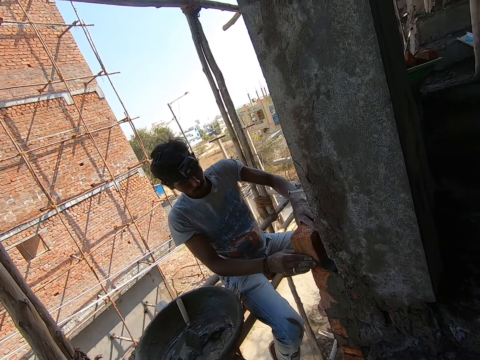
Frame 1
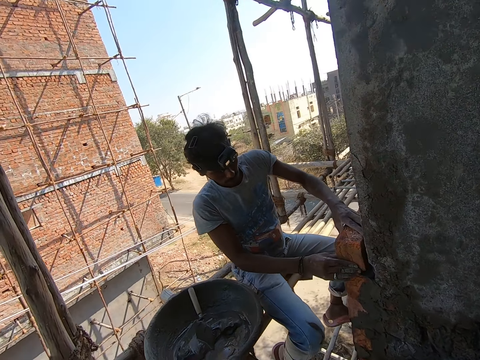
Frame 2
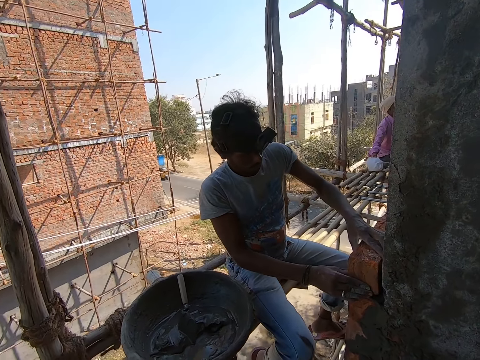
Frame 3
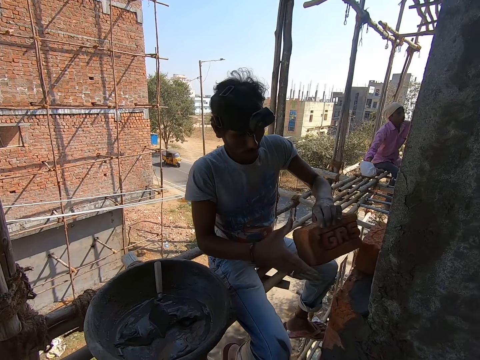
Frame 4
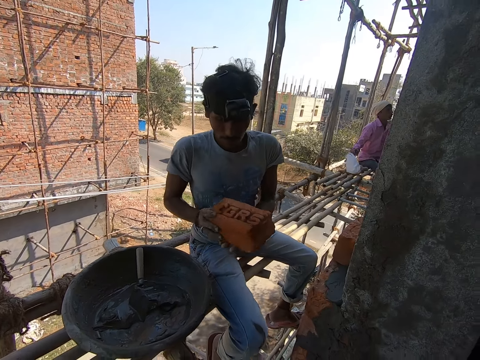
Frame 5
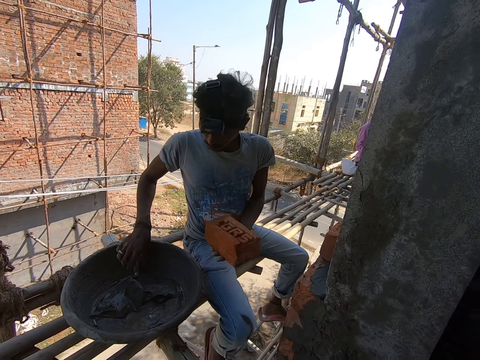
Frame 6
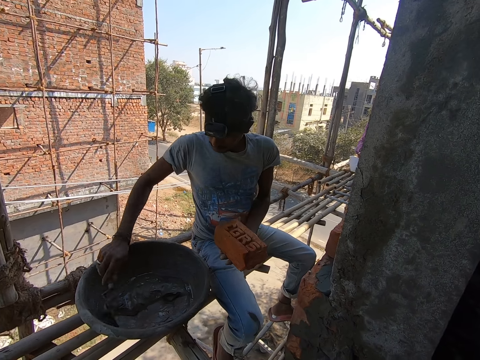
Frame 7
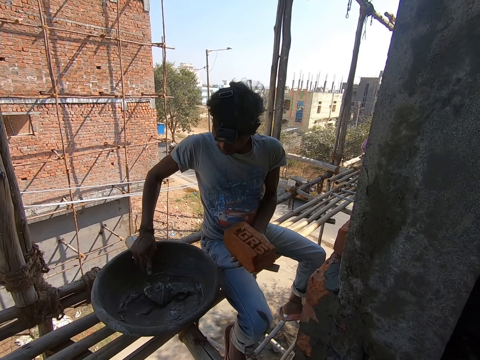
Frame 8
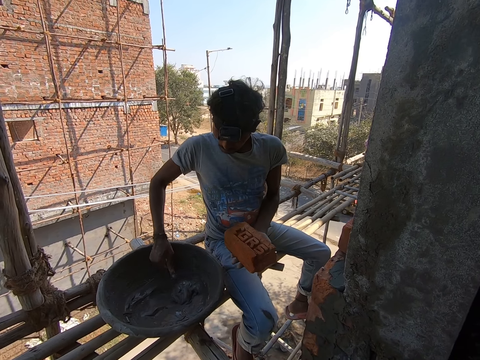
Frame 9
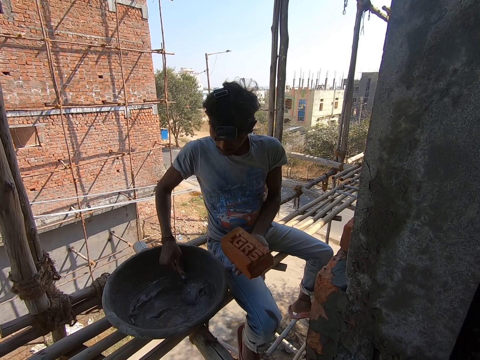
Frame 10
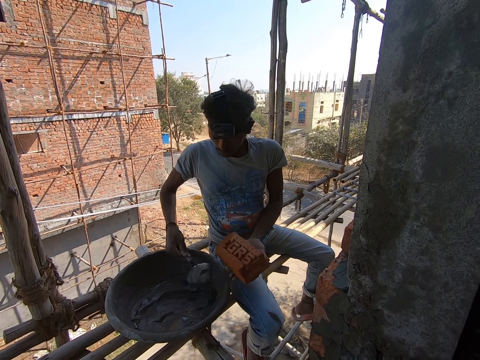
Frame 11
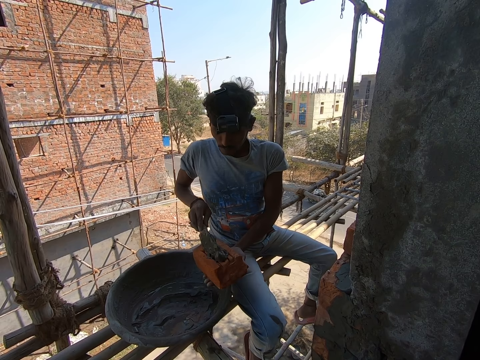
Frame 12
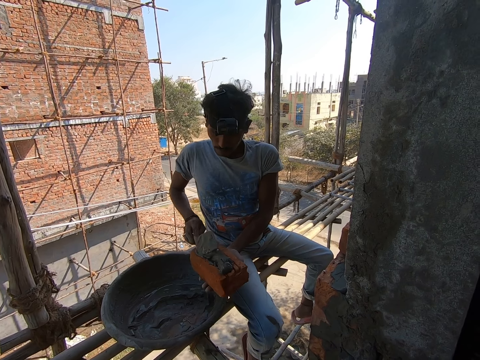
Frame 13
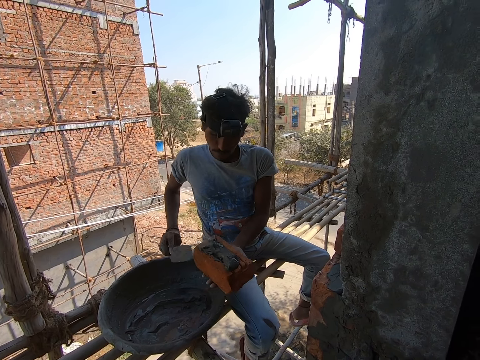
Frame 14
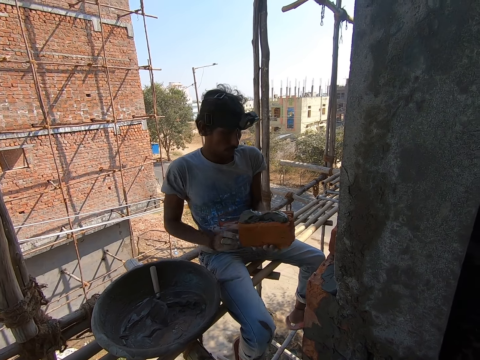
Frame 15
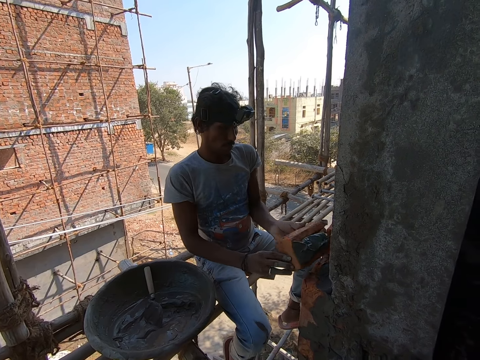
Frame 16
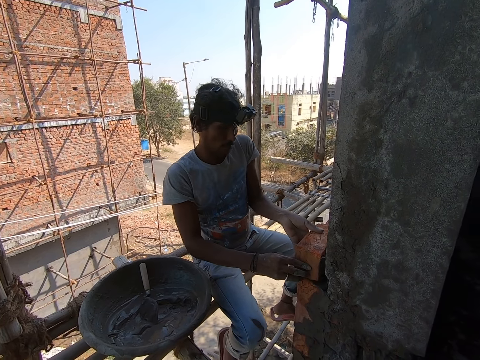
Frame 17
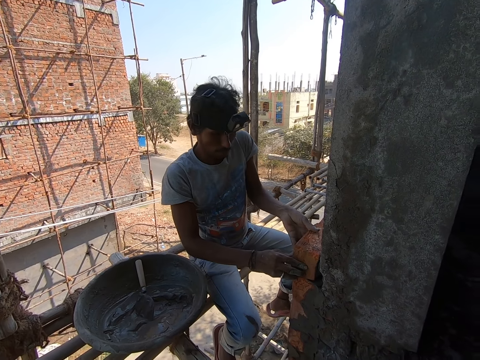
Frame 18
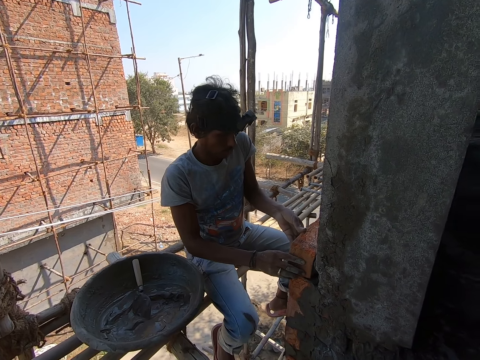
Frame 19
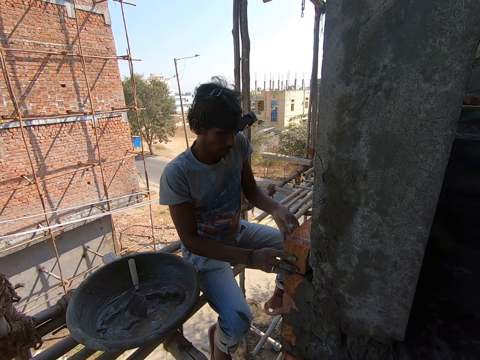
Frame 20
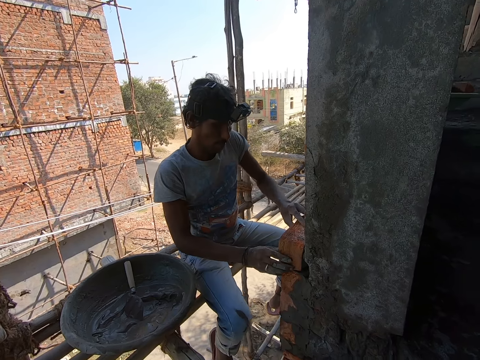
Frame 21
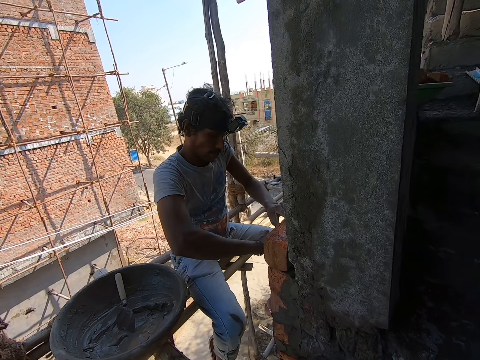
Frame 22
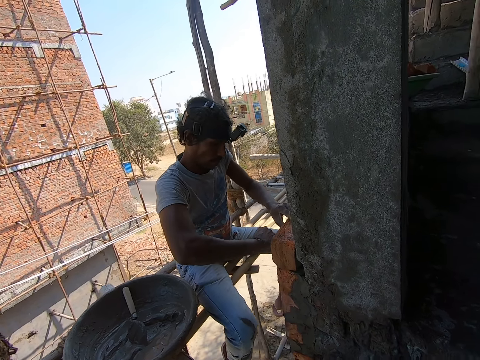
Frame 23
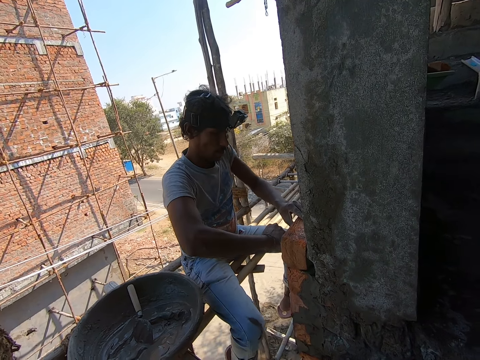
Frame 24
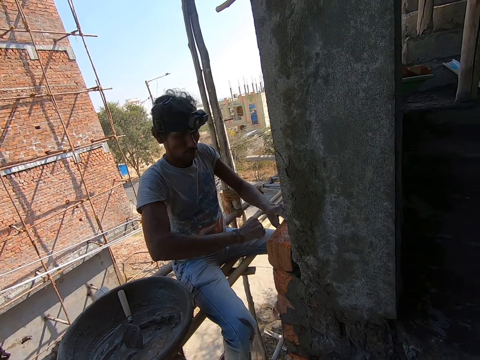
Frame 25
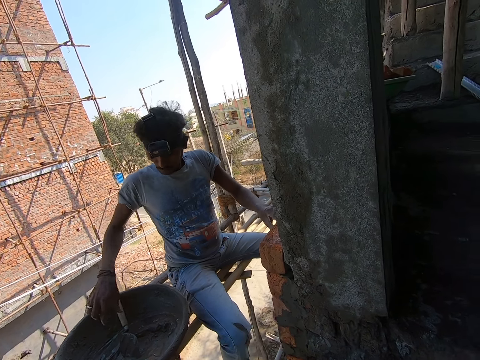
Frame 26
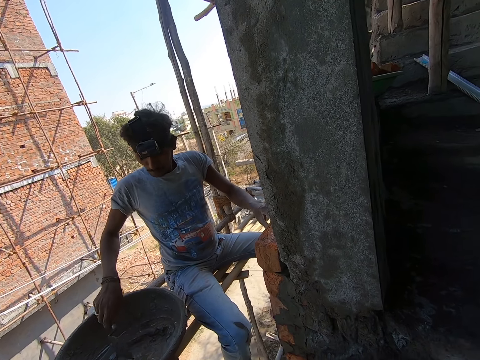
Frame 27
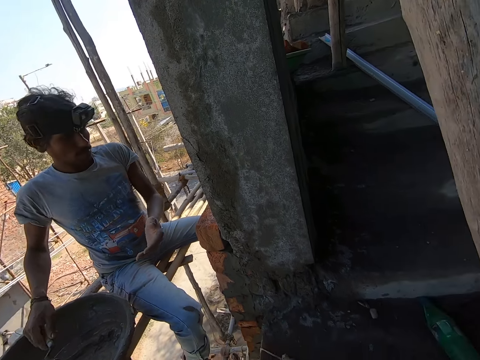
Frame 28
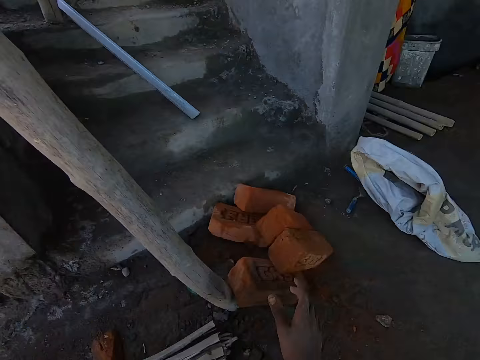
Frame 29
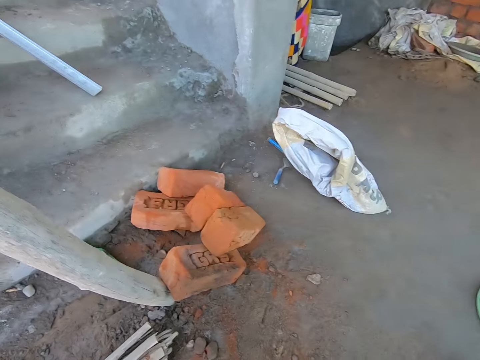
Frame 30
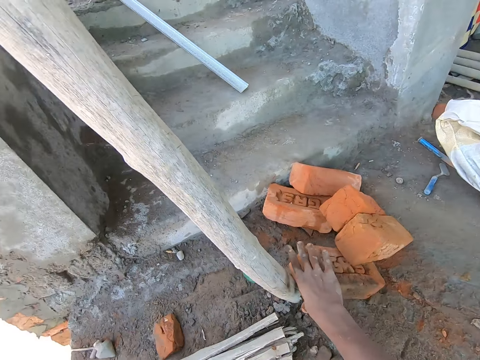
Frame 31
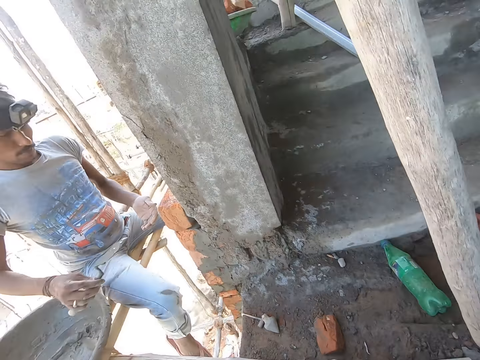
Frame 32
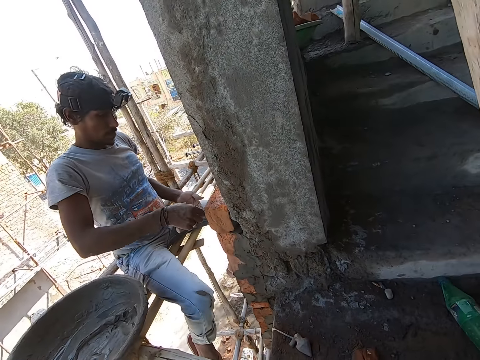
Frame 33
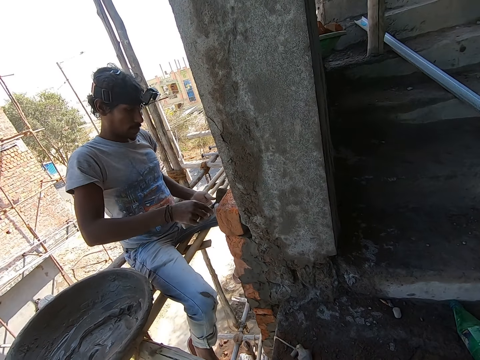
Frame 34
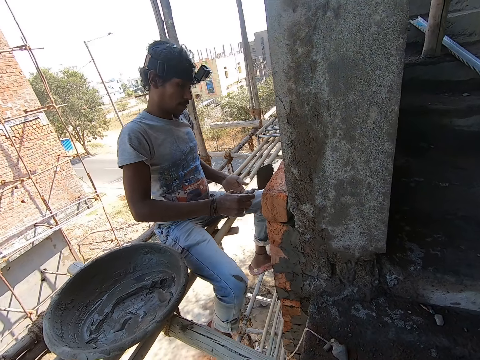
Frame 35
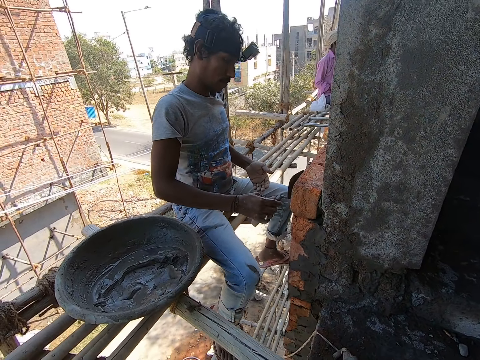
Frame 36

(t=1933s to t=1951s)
The man places the brick in his hands on the wall. The camera wearer looks around the house. The man picks the brick trowel from the head pan on the scaffolding with his right hand. He scoops mortar from the head pan on the scaffolding with the brick trowel in his right hand. He pours the mortar in the brick trowel in his right hand on the brick in his left hand. He holds the brick with both hands and places the brick in his hands on the wall. He hits the brick on the wall with his right hand. He picks the brick trowel from the head pan on the scaffolding with his right hand. The camera wearer picks a brick from the floor with his right hand. The man plasters the wall with the mortar on the brick trowel in his right hand.

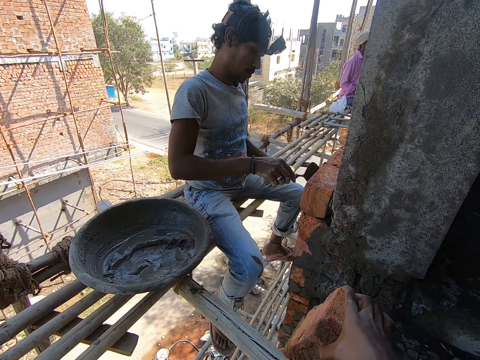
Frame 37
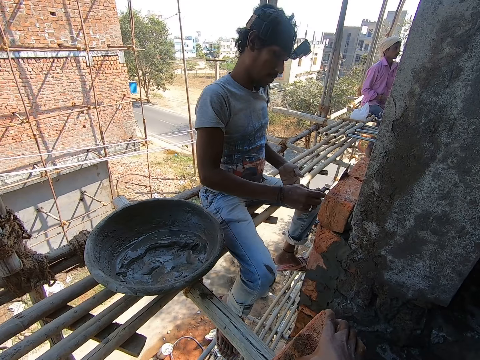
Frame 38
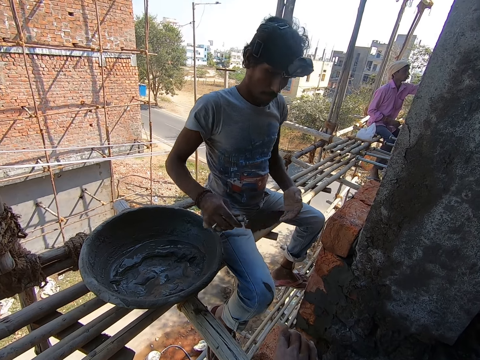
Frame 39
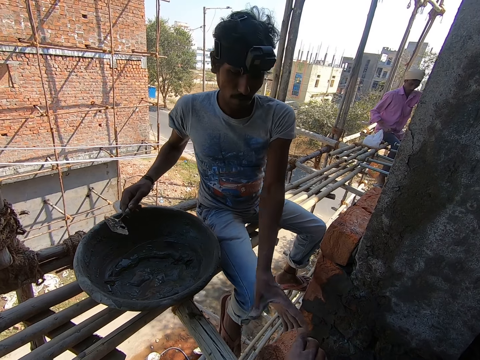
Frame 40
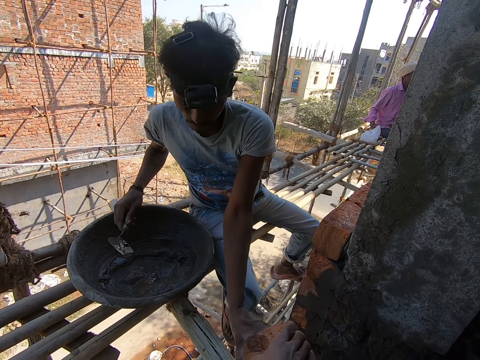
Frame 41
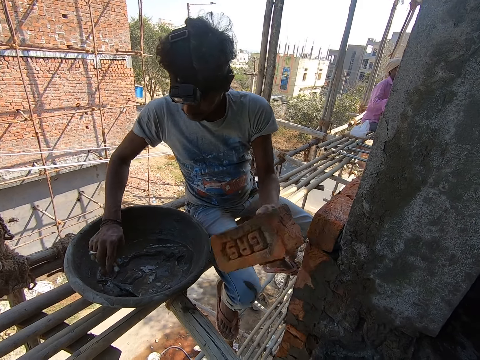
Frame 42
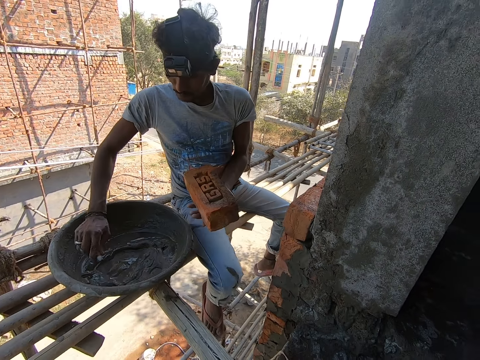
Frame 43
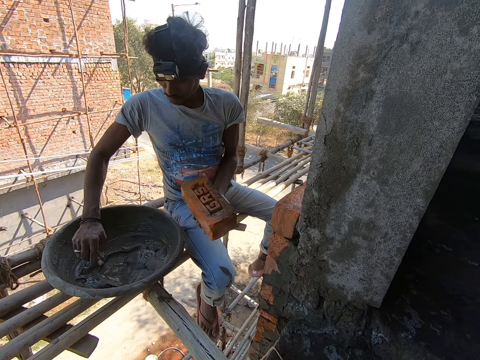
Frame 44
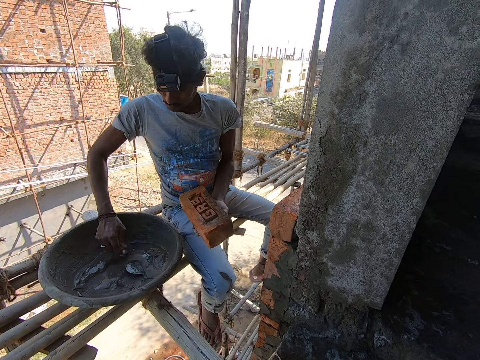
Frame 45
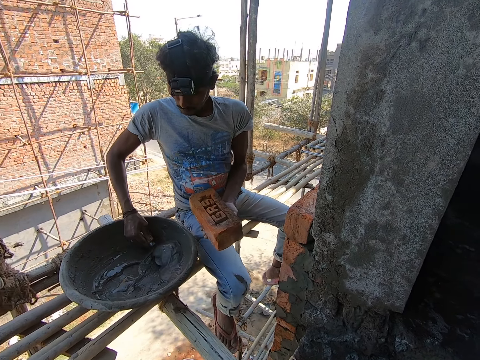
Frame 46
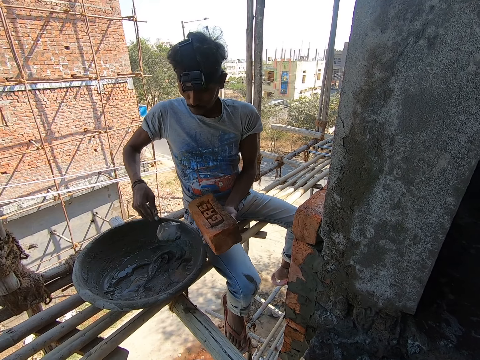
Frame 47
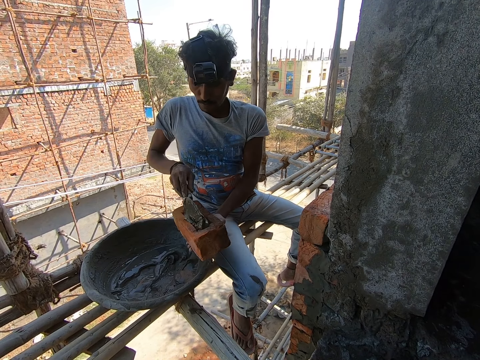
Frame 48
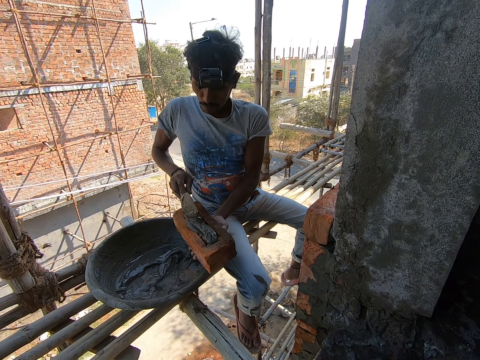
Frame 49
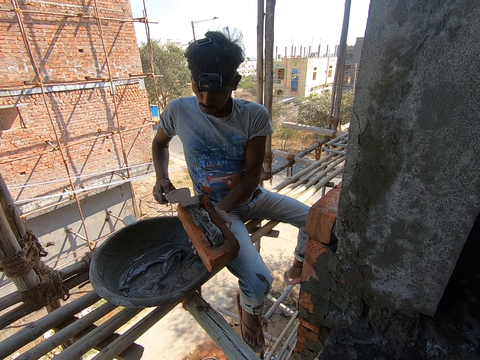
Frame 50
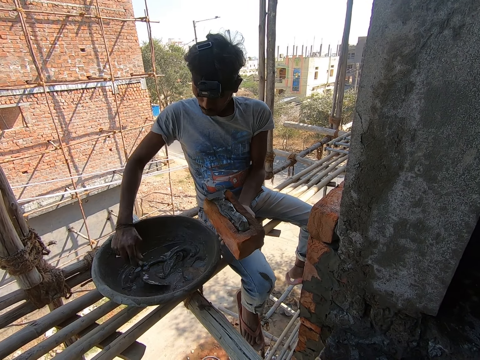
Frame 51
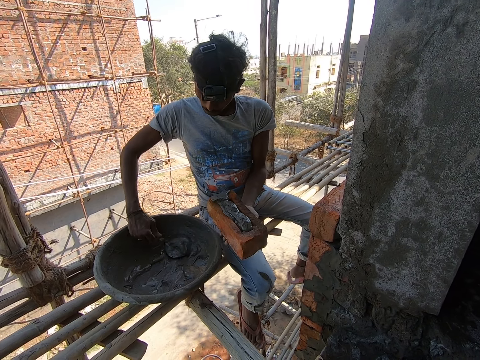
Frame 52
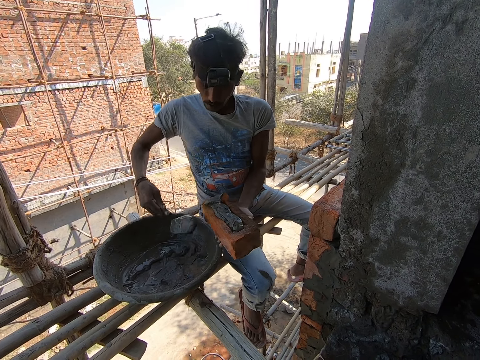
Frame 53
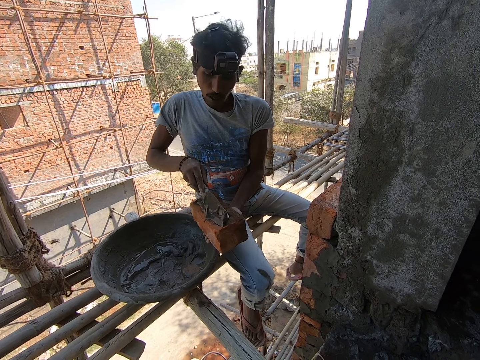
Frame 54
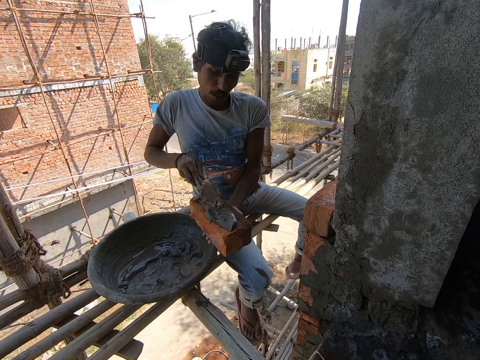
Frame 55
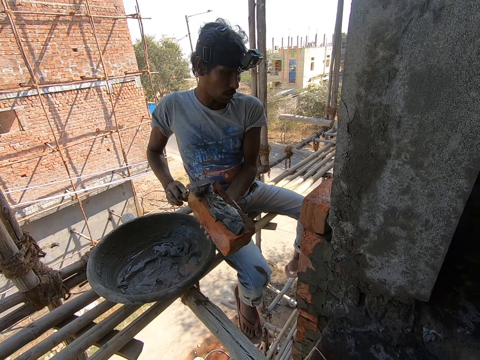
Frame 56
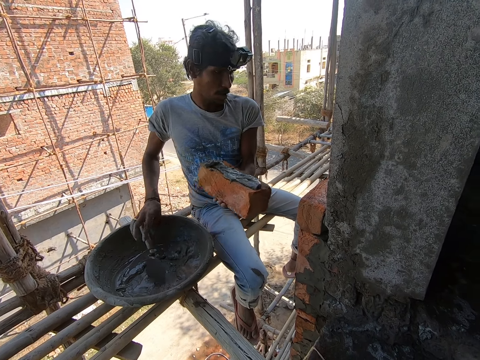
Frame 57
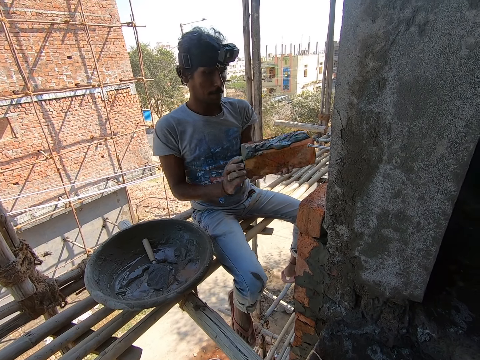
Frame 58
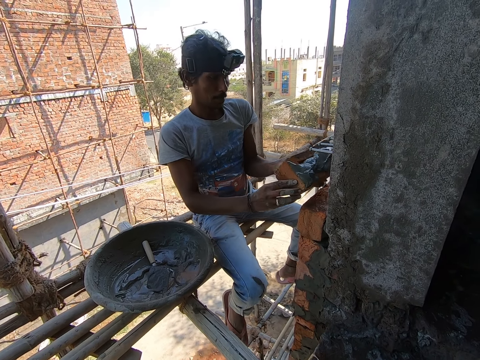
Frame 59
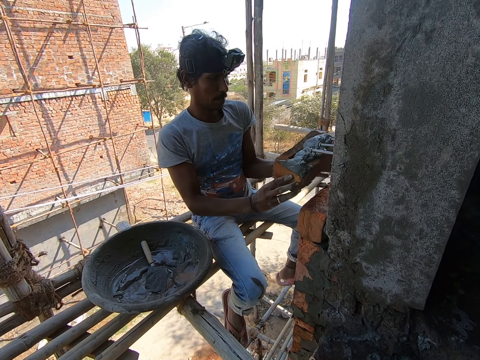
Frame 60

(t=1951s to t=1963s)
The camera wearer passes the brick in his right hand to the man. The man scoops mortar from the head pan on the scaffolding with a brick trowel in his right hand. The camera wearer looks around the house. The man pours the mortar in the brick trowel in his right hand on the brick in his left hand. The camera wearer converses. The man holds the brick with both hands and places the brick in his hands on the wall.
